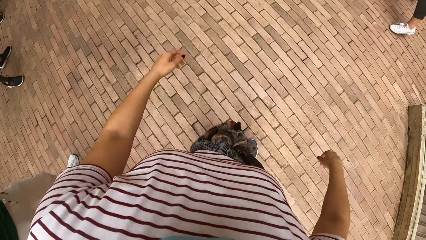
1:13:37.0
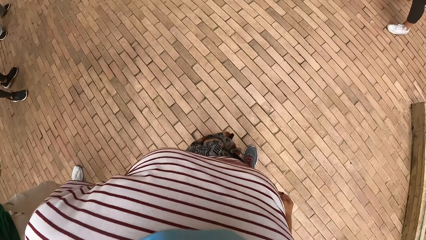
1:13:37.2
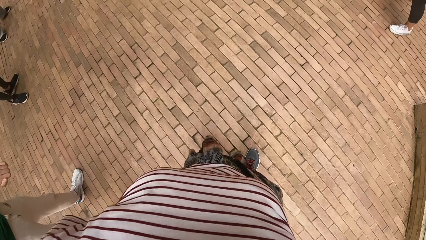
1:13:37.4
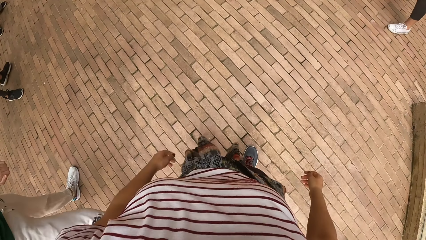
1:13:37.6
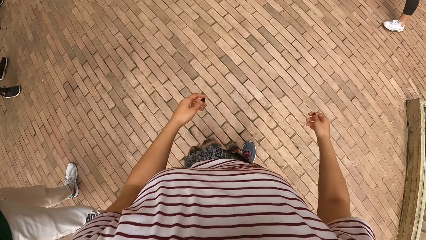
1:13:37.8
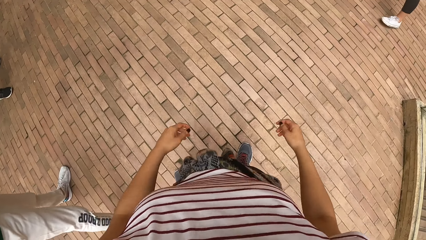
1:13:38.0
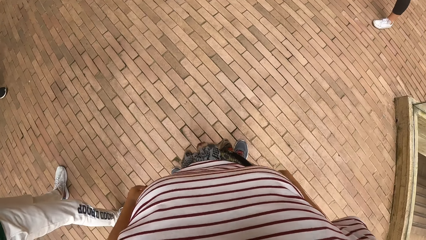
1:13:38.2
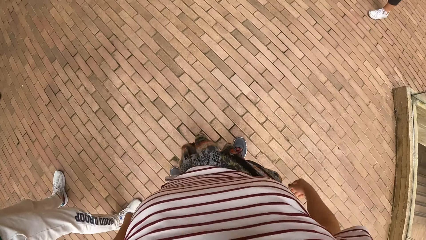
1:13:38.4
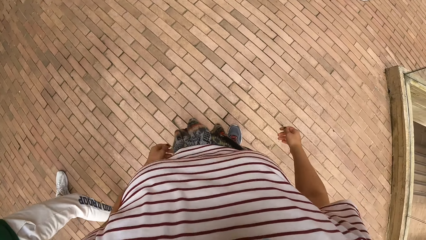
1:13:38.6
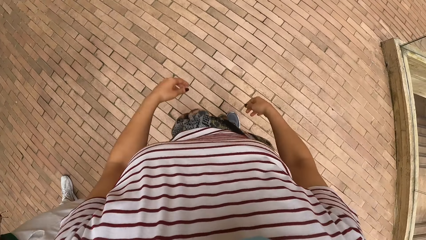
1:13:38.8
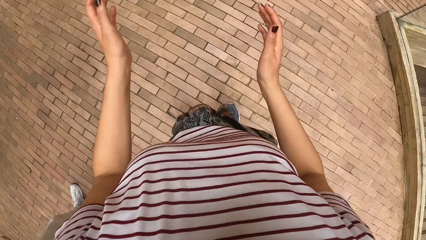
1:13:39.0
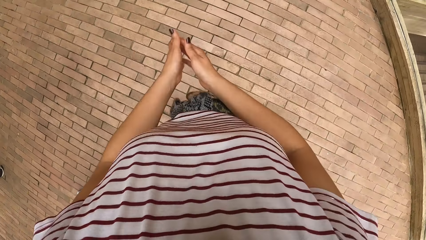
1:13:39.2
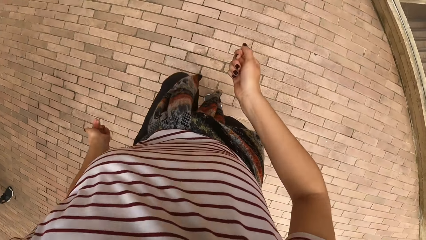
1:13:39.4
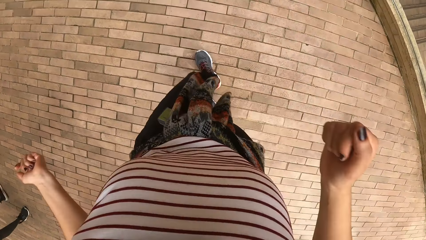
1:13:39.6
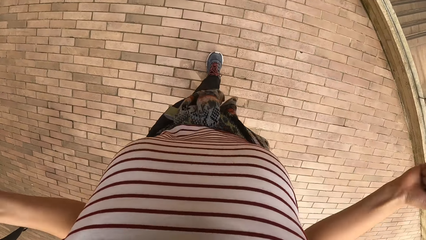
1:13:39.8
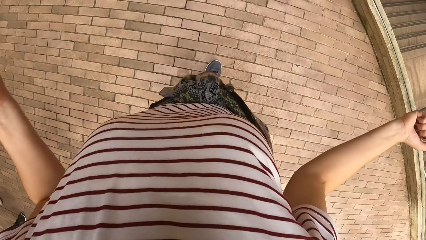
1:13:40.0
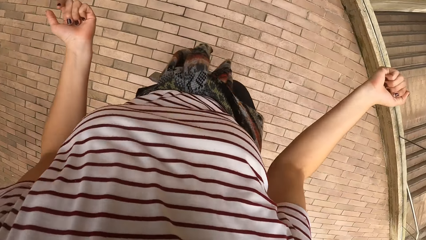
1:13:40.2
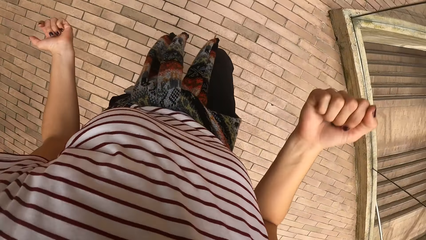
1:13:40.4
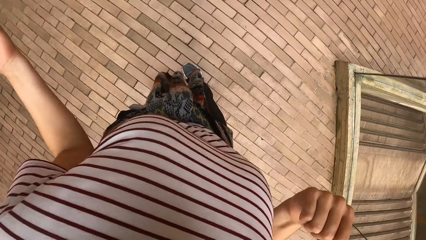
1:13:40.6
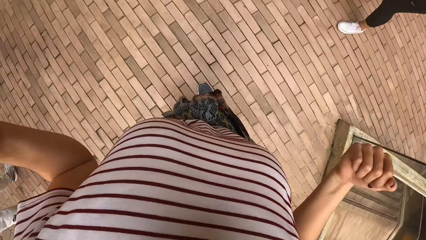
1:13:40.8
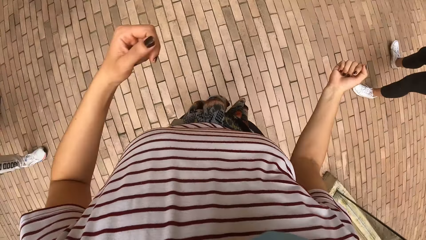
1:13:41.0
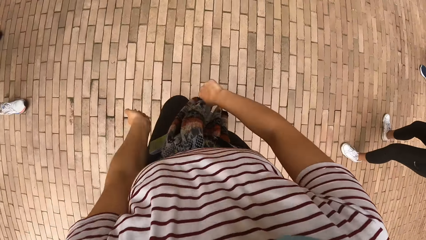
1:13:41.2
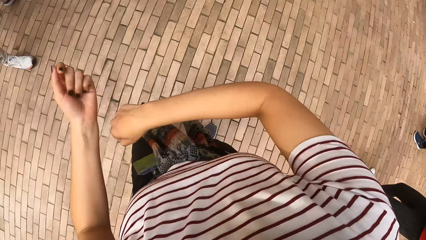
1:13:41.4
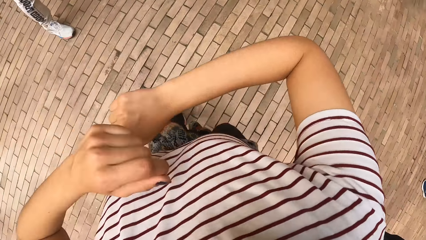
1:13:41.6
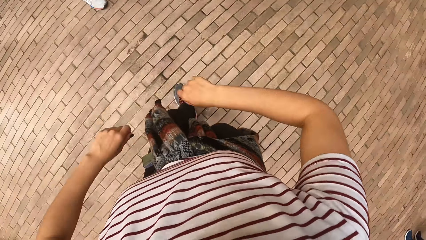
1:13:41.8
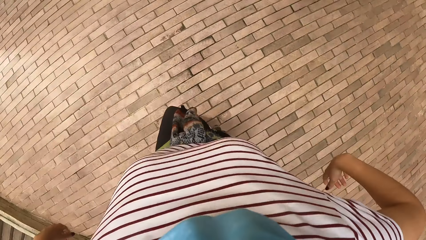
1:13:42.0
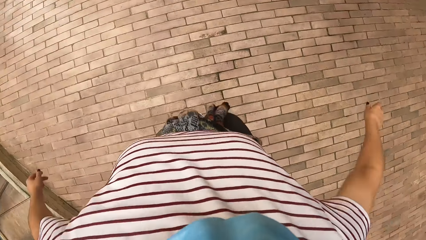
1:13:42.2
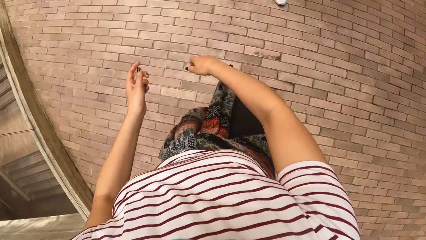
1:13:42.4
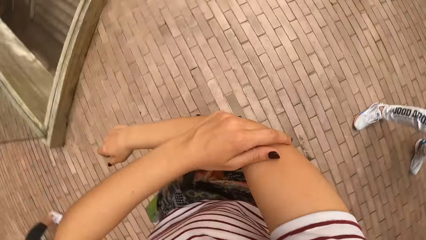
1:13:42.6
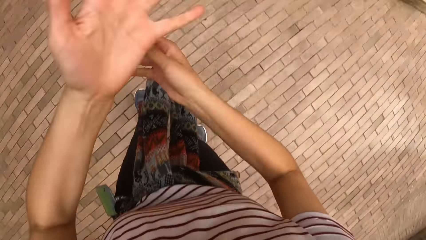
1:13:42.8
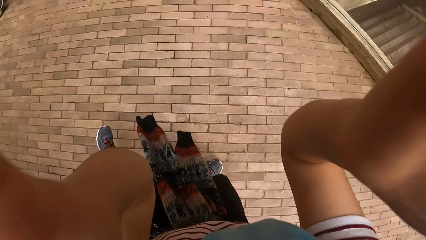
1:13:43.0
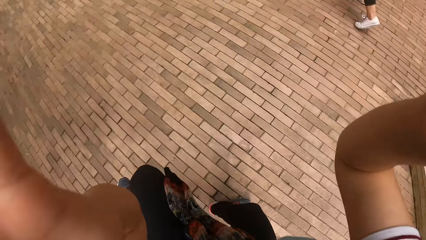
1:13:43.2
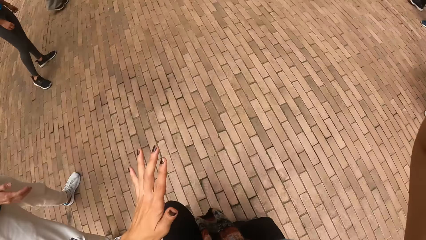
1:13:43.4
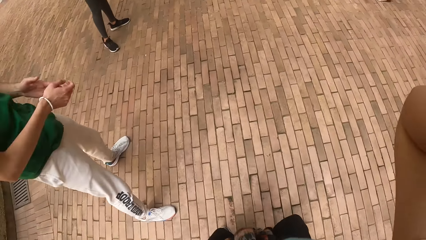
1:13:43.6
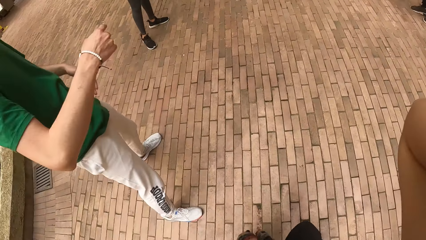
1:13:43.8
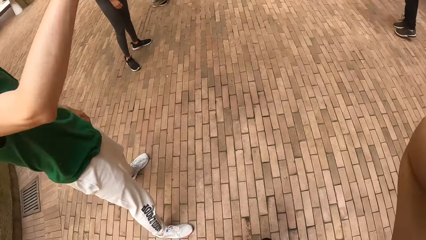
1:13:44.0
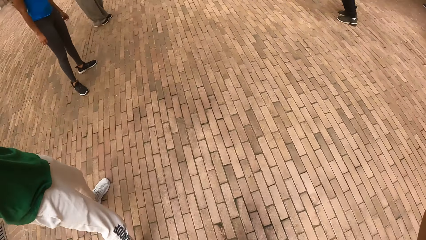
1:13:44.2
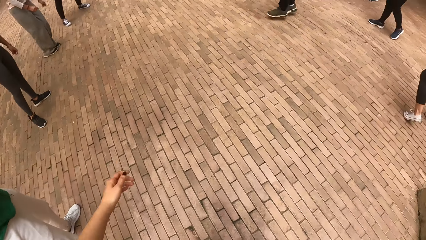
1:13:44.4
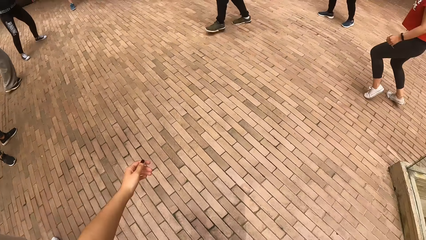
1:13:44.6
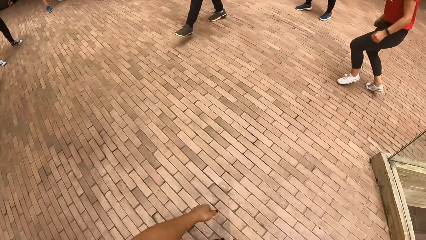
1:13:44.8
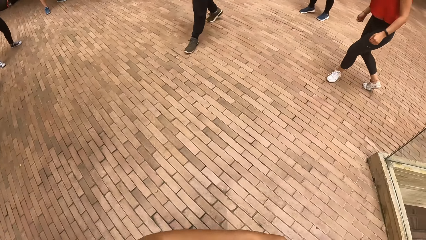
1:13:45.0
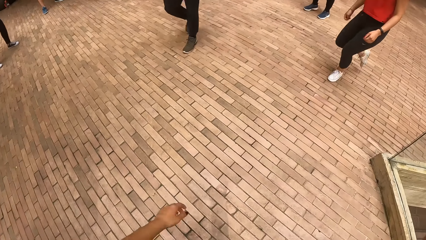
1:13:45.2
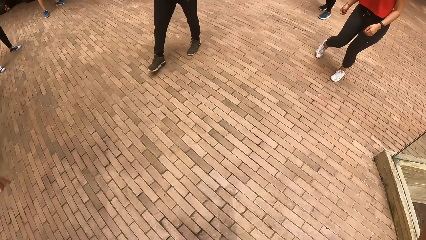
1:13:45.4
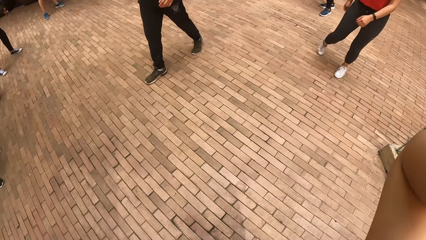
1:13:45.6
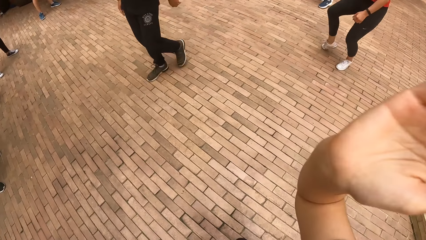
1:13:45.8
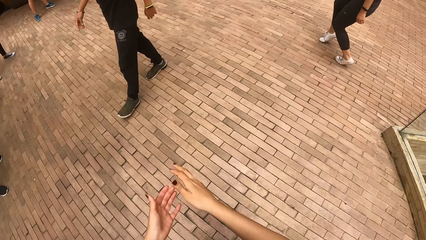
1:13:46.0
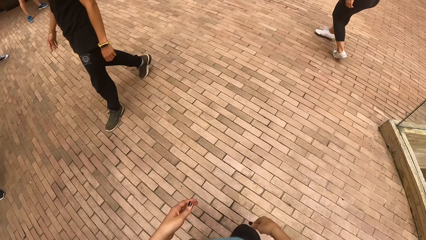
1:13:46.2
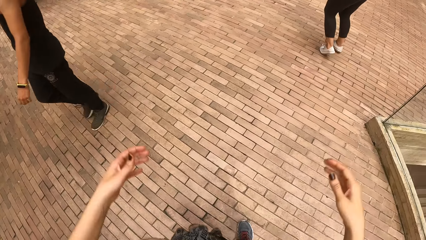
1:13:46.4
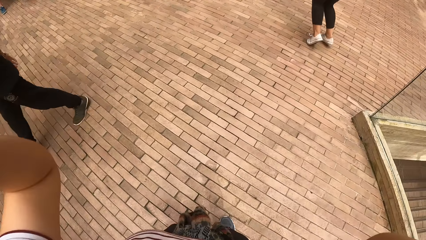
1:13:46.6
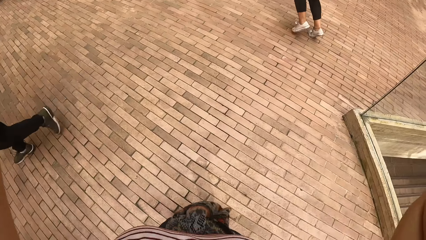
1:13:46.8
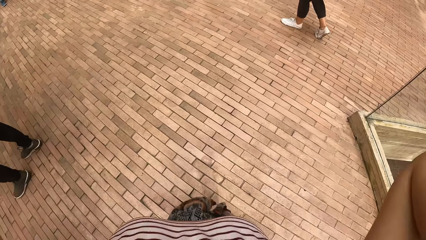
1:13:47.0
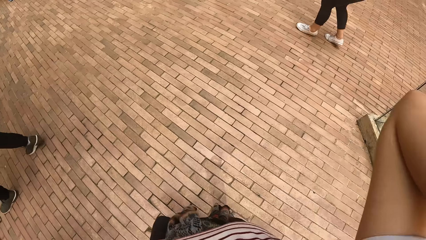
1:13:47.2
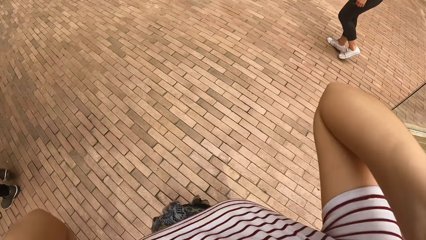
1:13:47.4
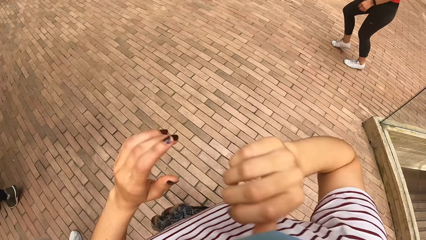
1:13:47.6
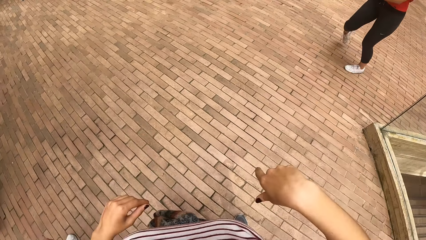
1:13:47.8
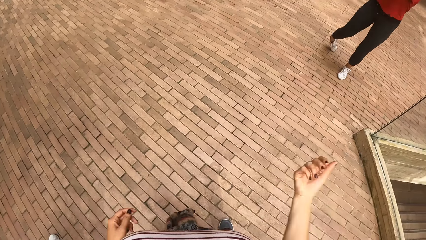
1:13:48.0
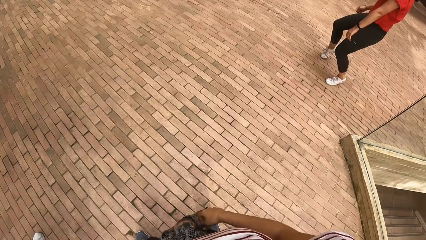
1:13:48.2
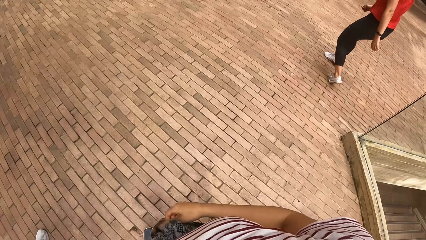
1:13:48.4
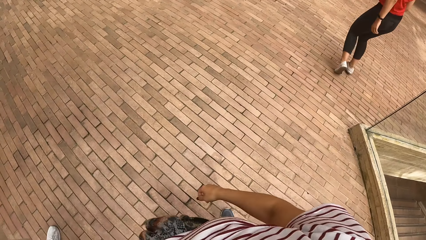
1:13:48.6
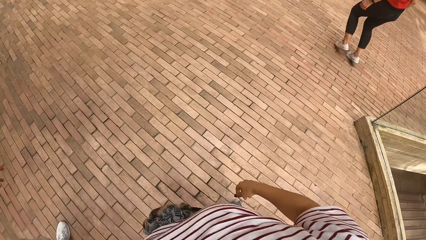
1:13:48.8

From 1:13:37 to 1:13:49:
The camera wearer stops. They dance. They hold the head camera. They dance.

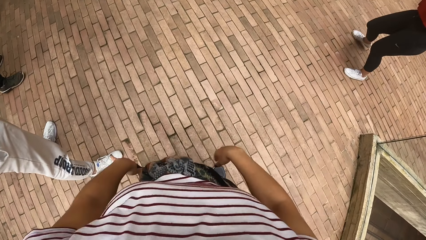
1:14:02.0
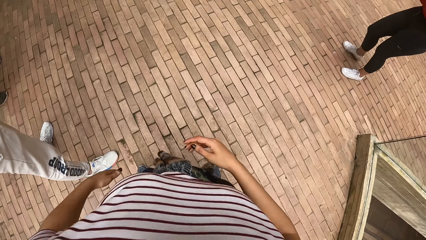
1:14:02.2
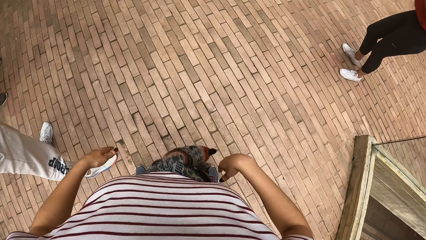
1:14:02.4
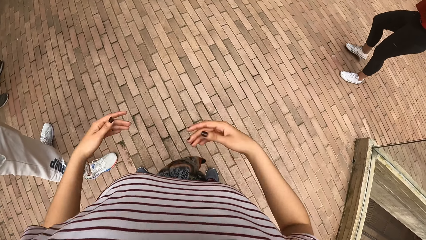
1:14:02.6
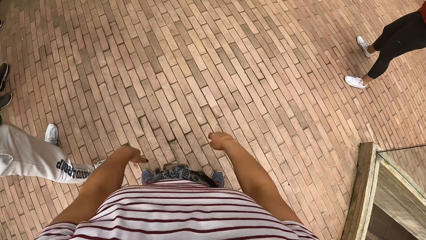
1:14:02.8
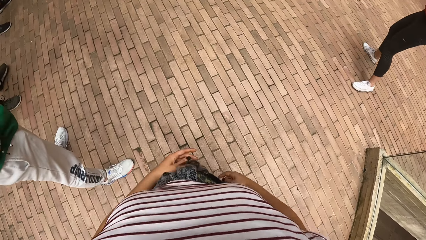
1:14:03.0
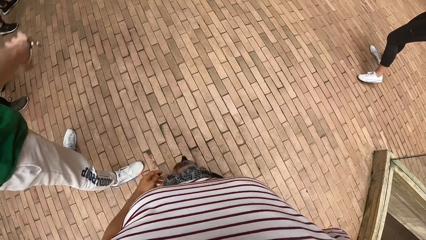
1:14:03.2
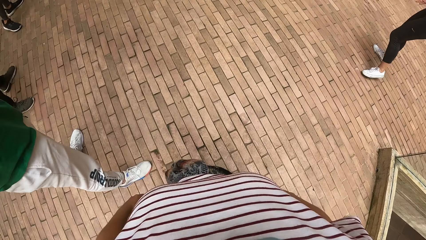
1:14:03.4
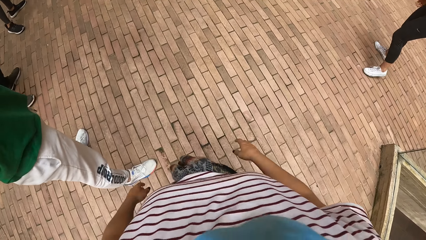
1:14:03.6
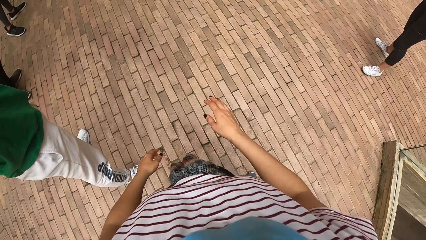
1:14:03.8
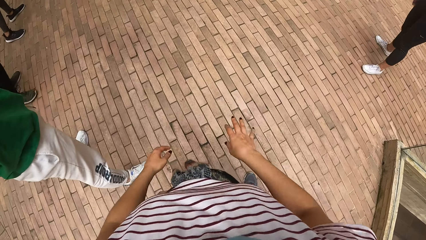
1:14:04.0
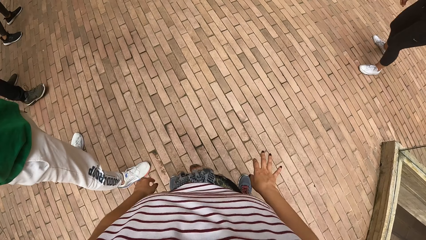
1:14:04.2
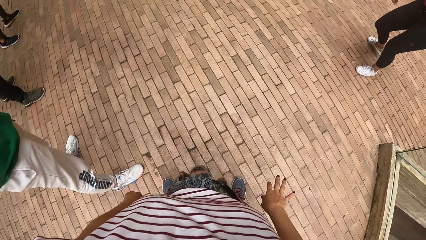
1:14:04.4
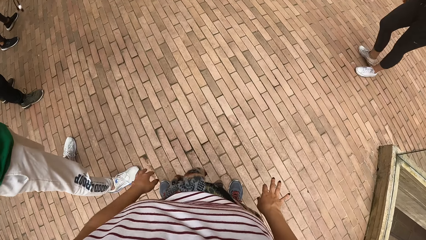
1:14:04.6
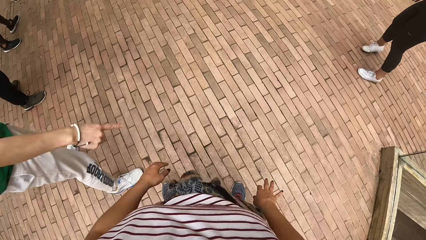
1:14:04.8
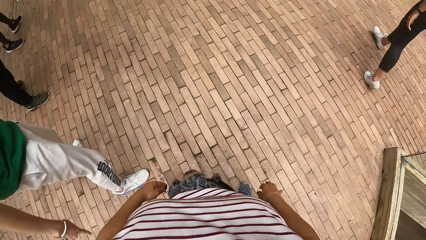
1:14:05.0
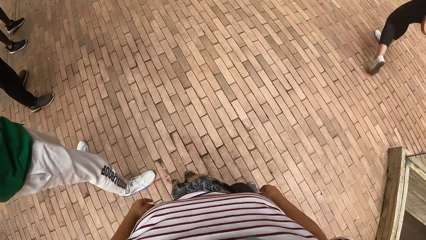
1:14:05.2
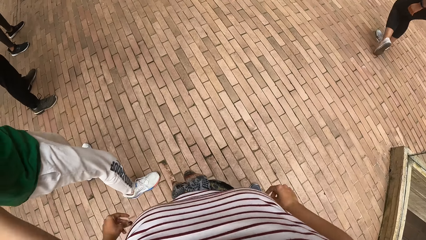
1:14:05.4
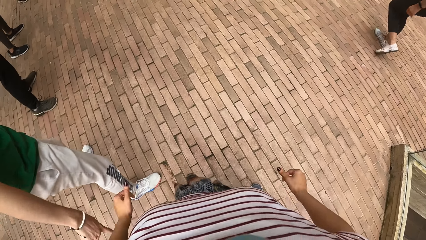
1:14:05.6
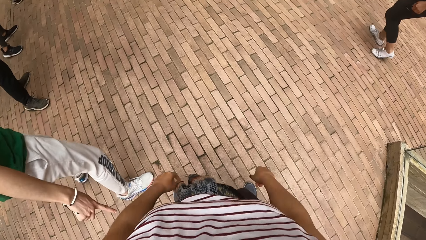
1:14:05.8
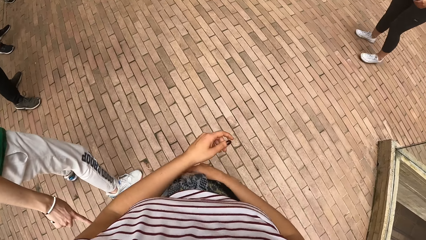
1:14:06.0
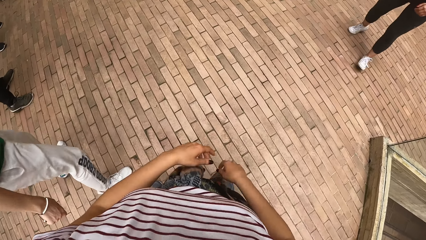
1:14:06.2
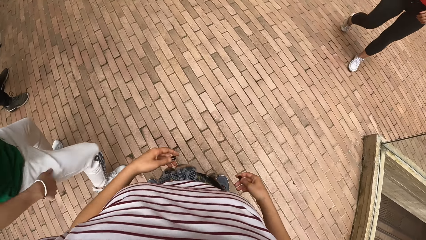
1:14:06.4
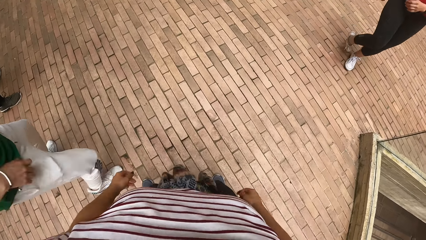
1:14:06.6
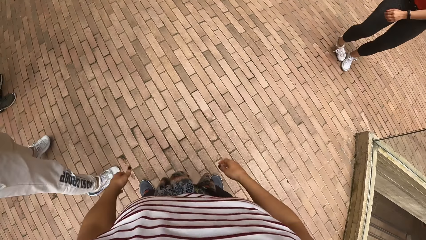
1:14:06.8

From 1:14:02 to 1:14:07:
The camera wearer stops. They dance.
